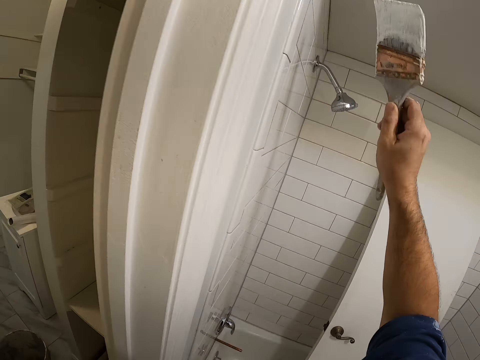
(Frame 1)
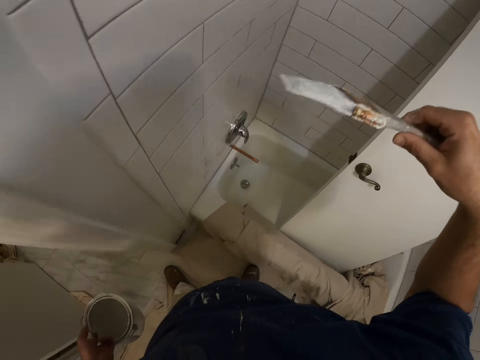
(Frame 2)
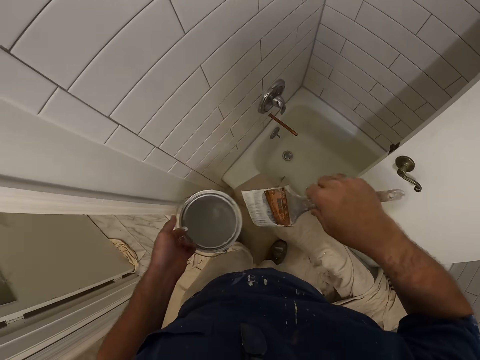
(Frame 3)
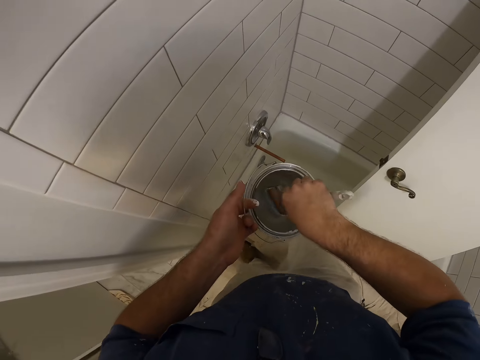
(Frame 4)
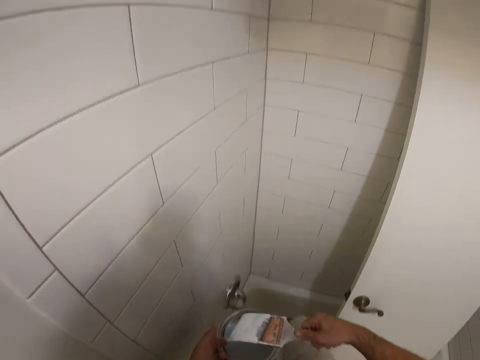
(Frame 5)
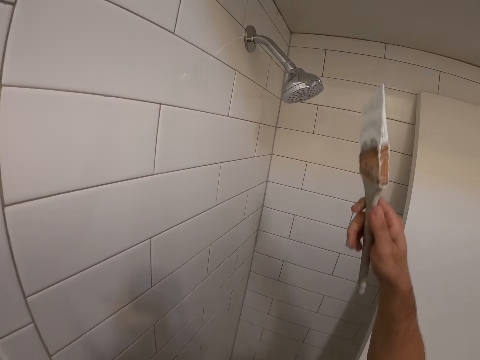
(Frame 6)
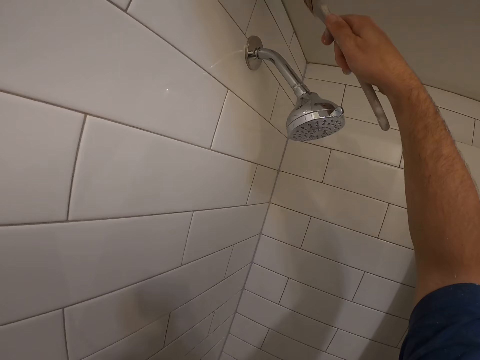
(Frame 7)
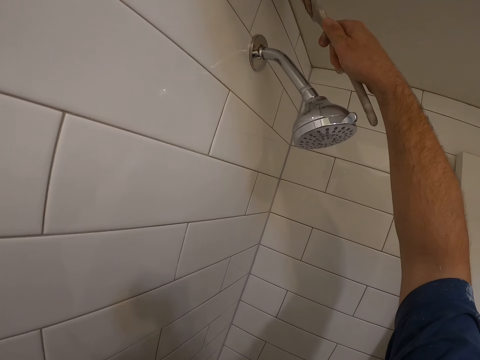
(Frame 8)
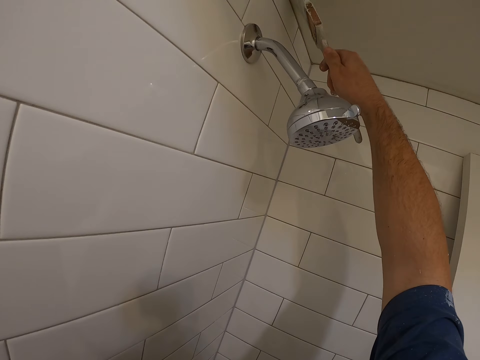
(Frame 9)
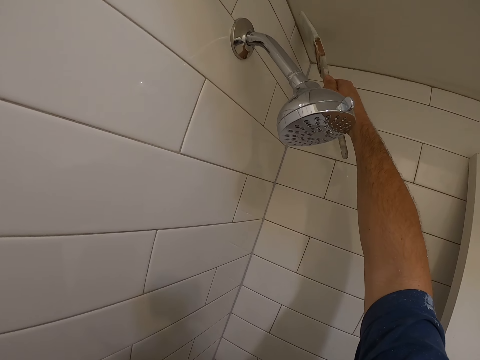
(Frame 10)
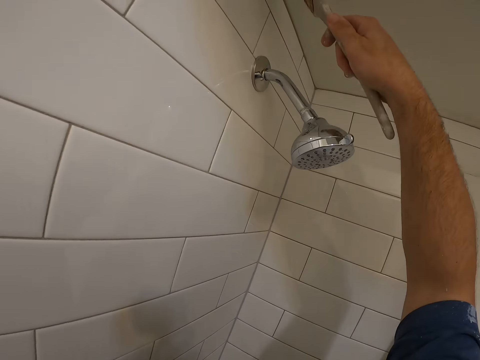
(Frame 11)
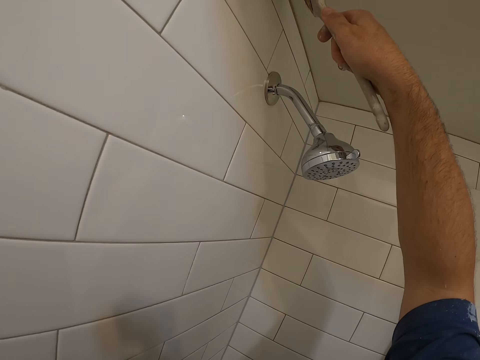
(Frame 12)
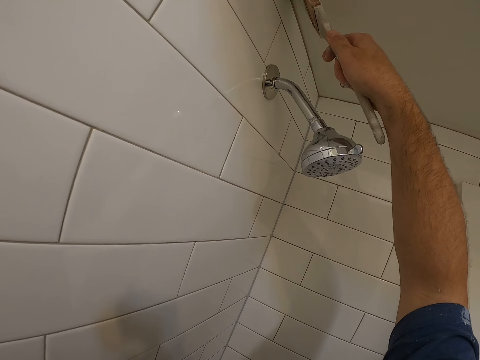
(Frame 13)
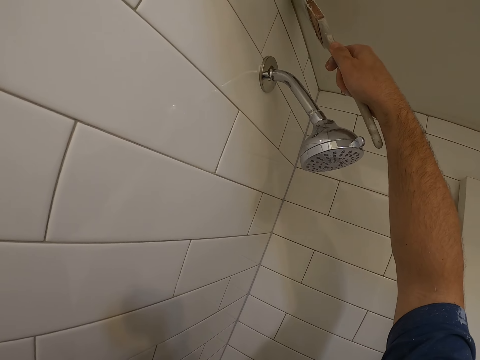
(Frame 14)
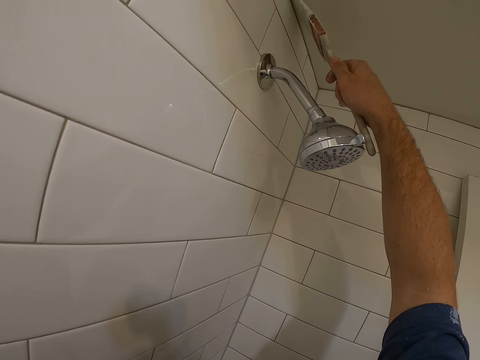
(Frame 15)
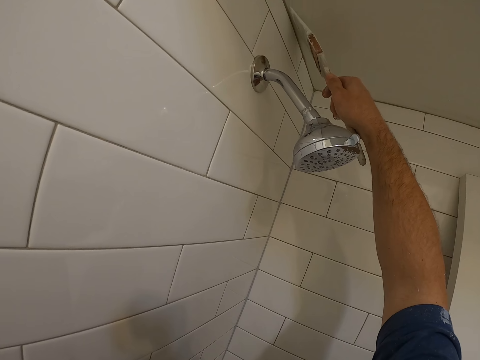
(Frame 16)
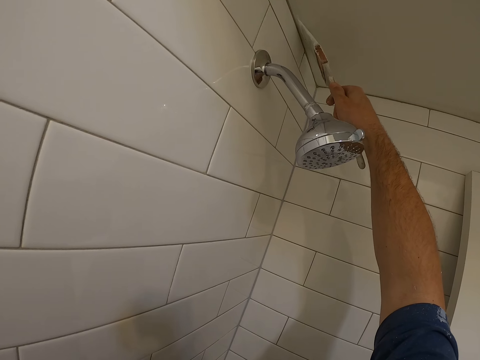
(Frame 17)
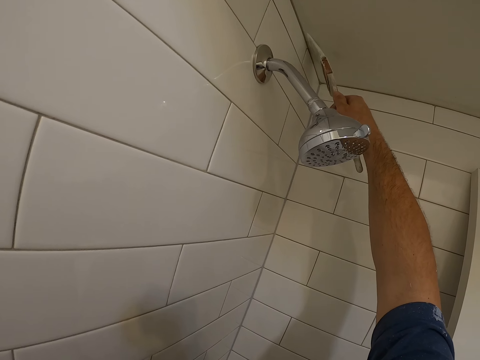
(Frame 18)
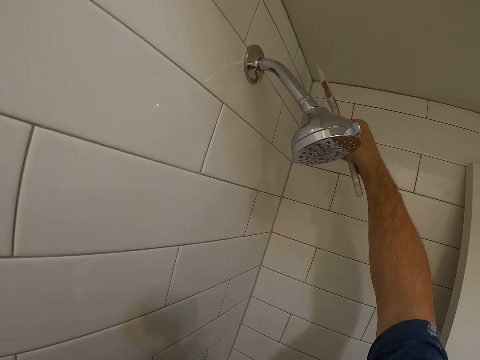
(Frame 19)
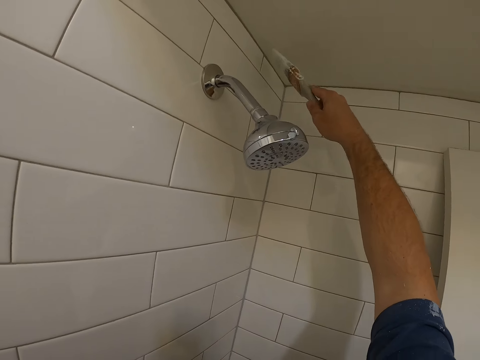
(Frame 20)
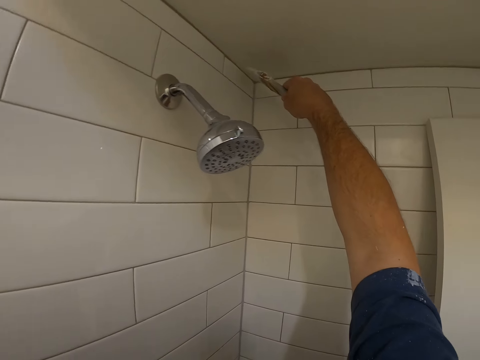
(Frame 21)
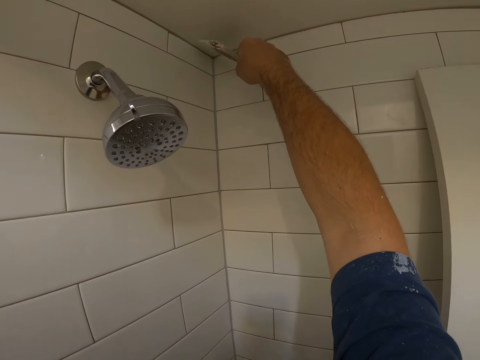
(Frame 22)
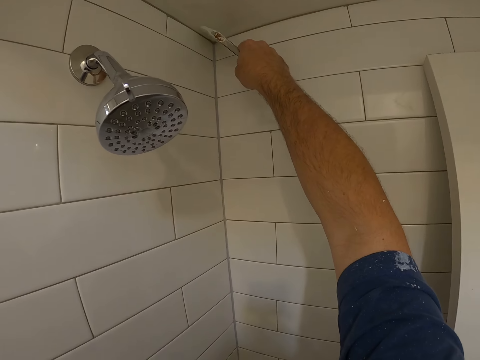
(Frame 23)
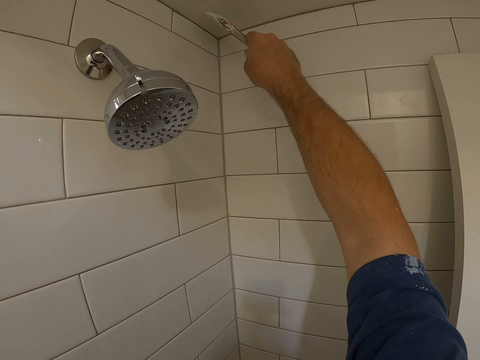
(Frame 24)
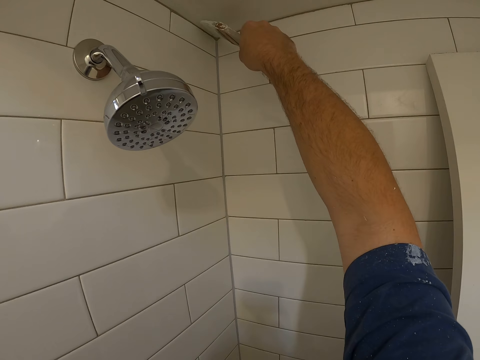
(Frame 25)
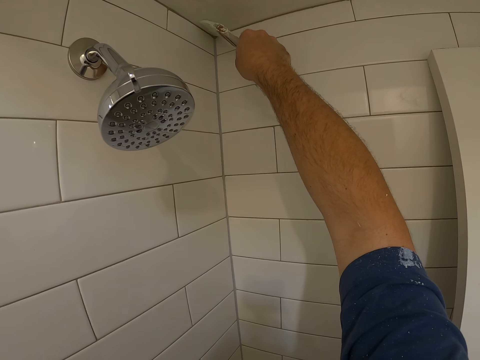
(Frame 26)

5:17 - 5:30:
The camera wearer dips the brush in his right hand in the paint container in his left hand. He removes the brush from the paint. He paints the ceiling or bathroom wall with the brush in his right hand.

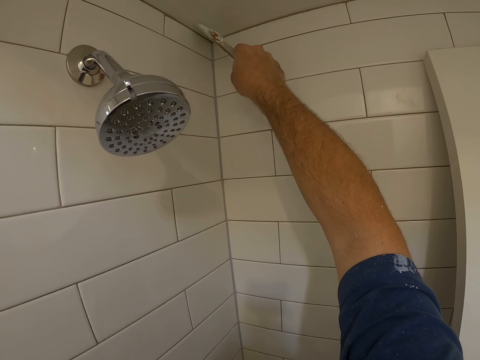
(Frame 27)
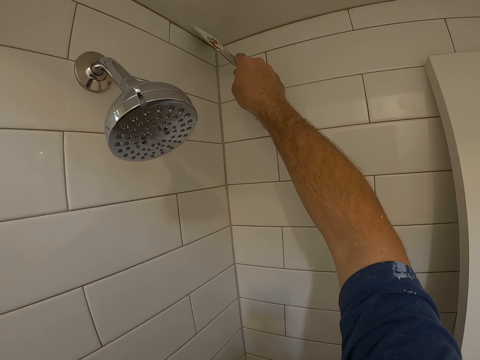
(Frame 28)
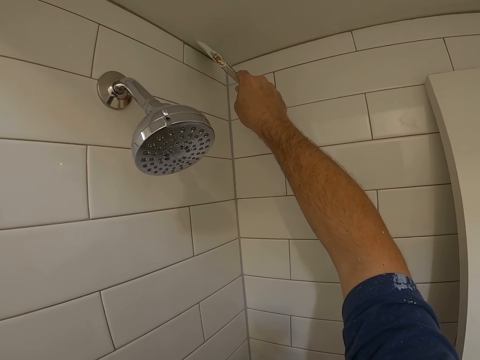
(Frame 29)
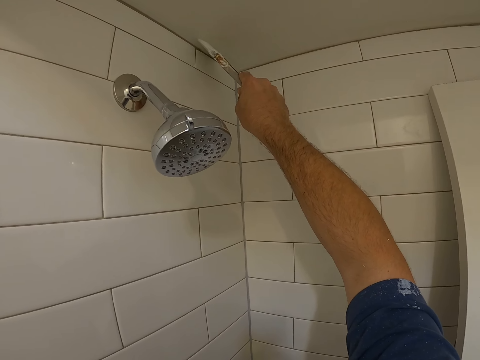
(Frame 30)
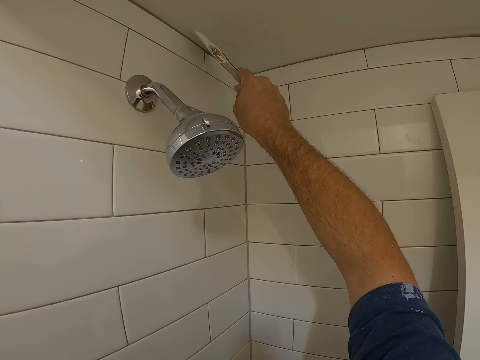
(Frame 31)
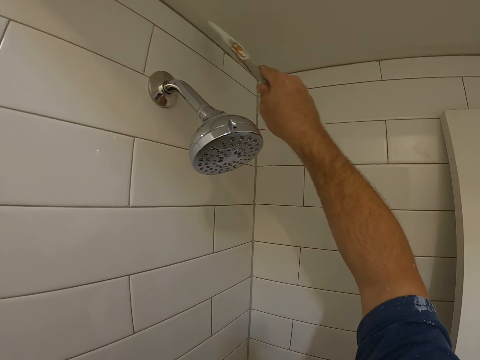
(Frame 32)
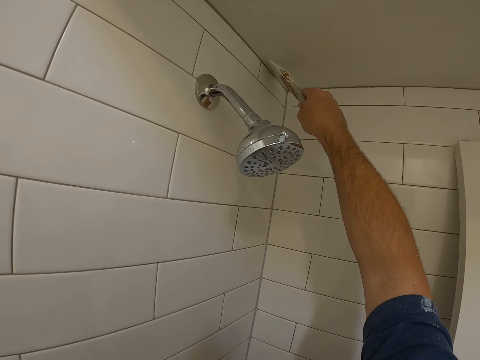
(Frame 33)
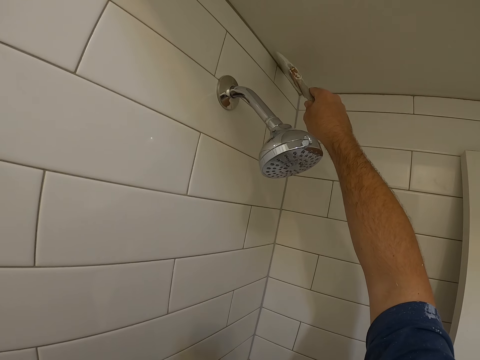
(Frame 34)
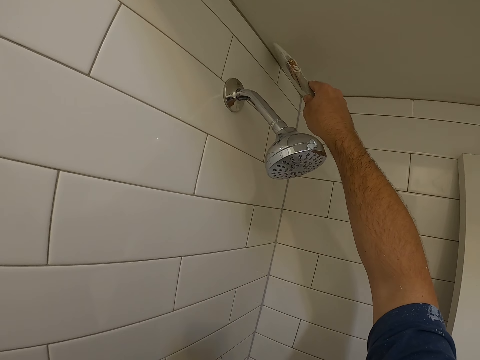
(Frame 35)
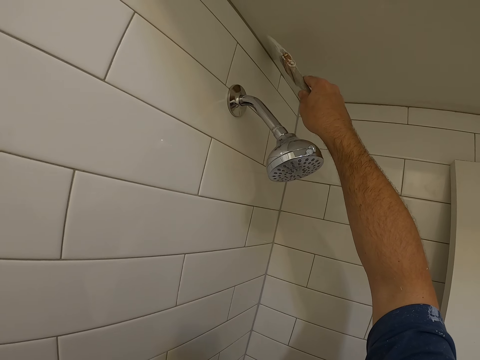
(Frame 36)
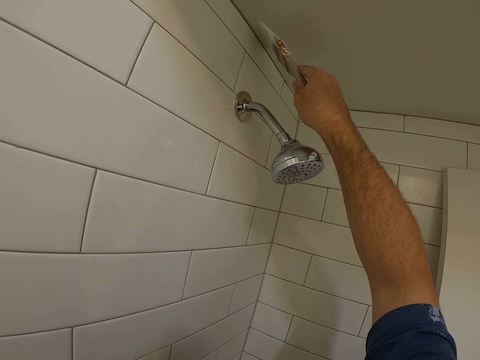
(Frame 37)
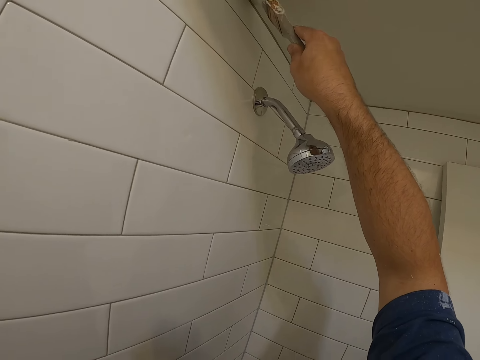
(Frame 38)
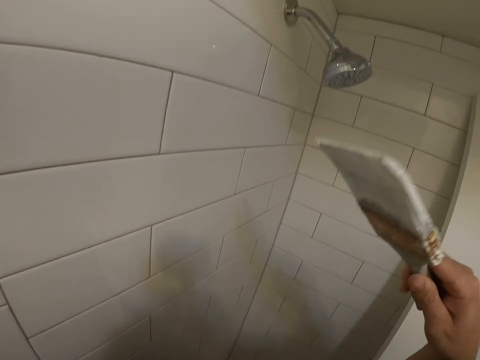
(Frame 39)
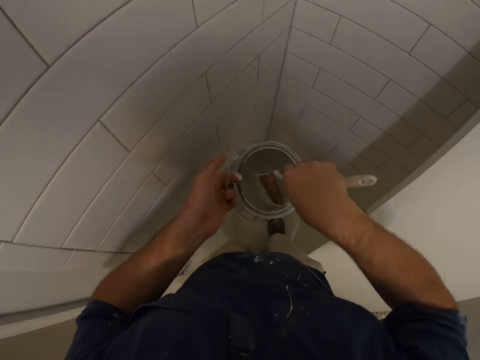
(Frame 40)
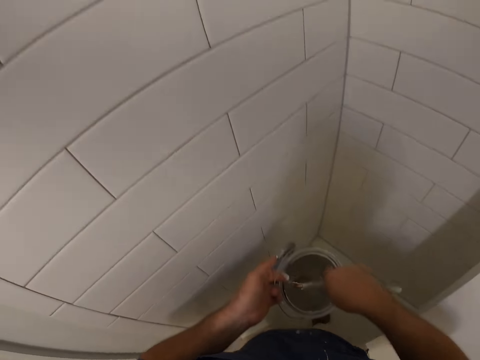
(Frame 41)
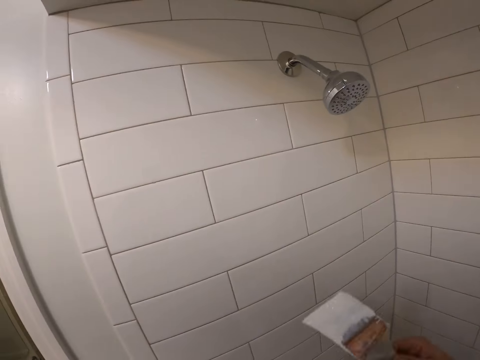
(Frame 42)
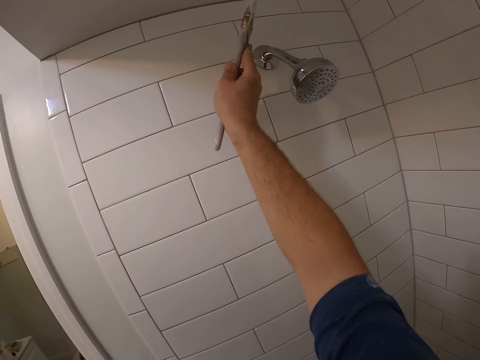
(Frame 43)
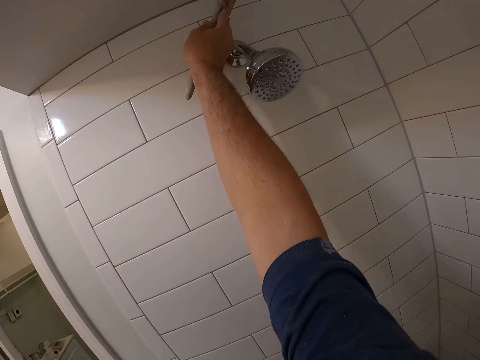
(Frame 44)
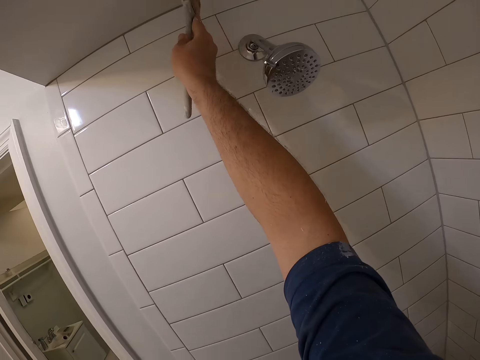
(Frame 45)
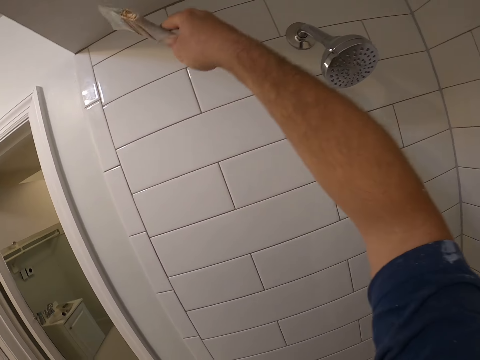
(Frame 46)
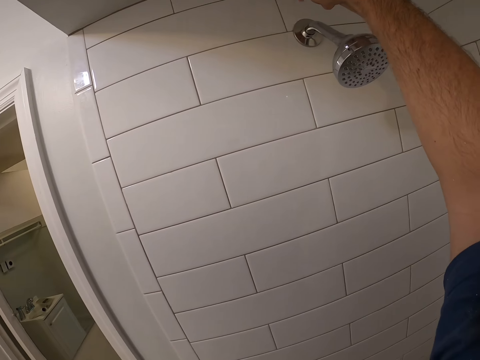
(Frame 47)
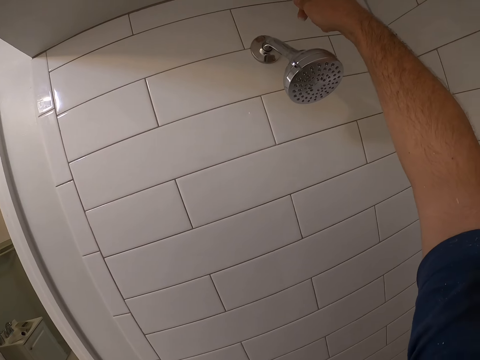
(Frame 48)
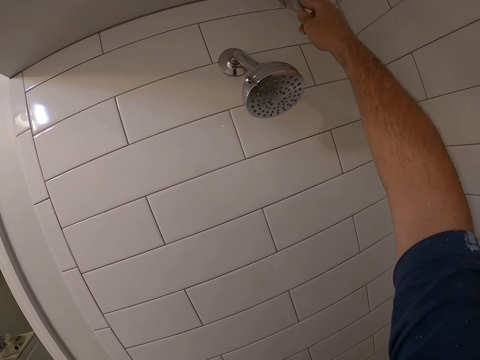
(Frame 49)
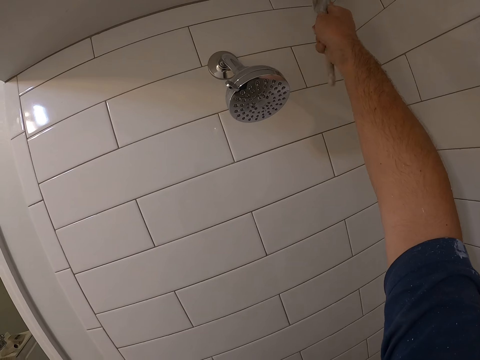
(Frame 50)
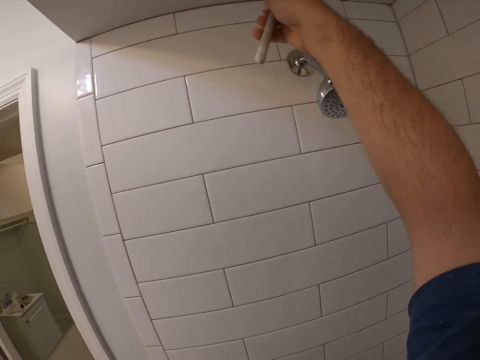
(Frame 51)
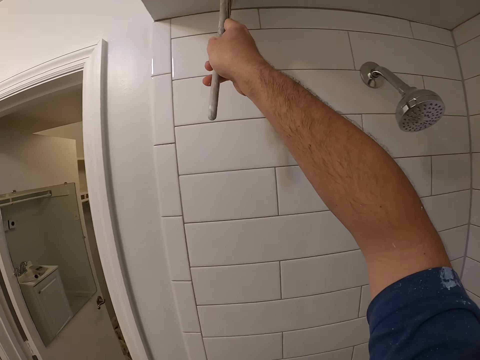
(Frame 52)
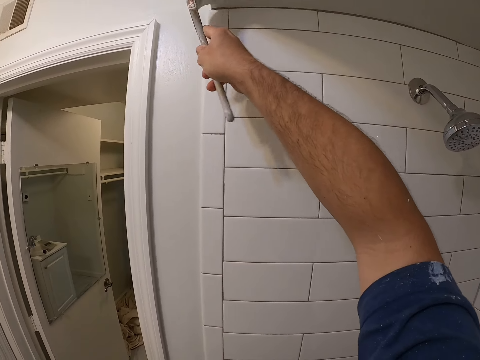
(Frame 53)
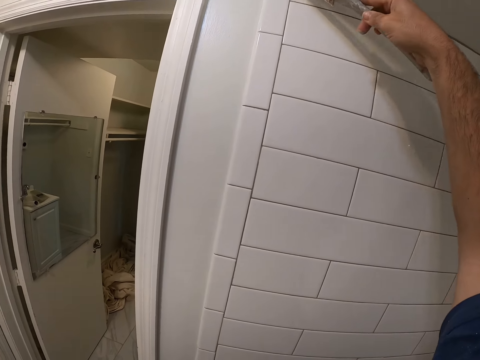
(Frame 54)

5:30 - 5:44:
The camera wearer dips the brush in his right hand in the paint container in his left hand. He removes the brush from the paint. He paints the ceiling or bathroom wall with the brush in his right hand.
